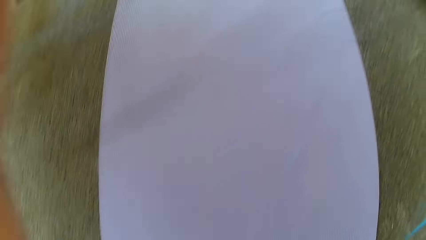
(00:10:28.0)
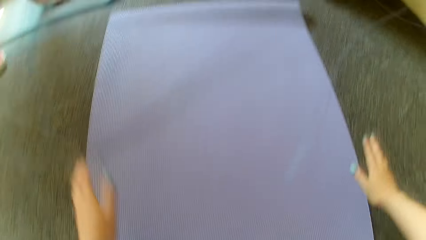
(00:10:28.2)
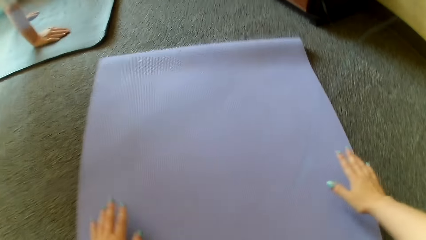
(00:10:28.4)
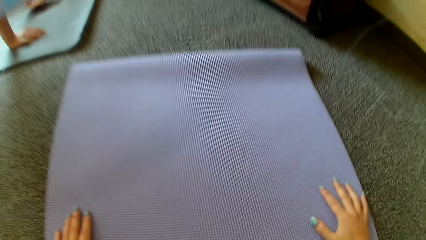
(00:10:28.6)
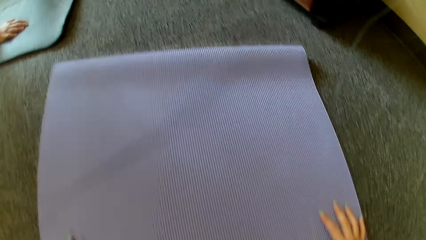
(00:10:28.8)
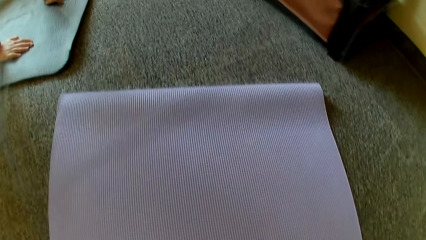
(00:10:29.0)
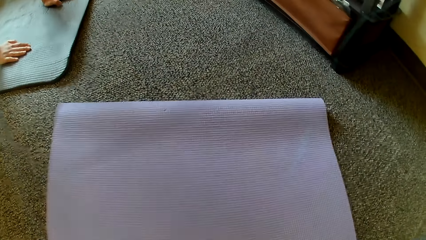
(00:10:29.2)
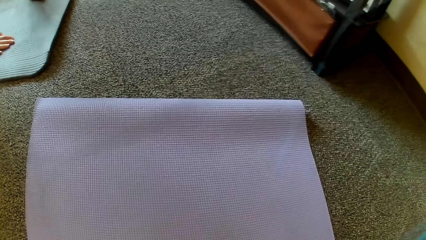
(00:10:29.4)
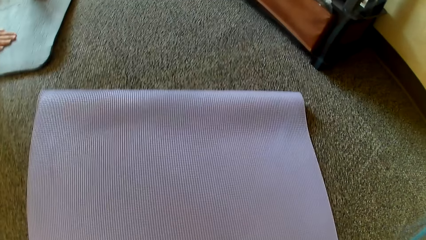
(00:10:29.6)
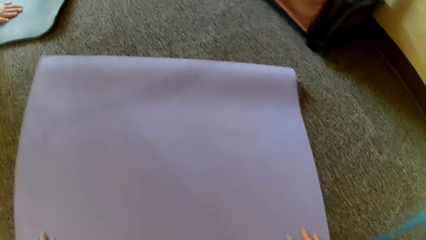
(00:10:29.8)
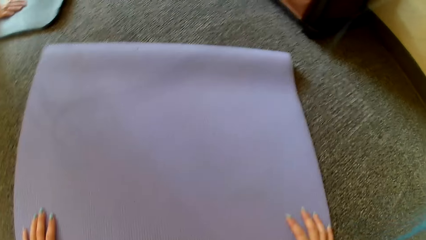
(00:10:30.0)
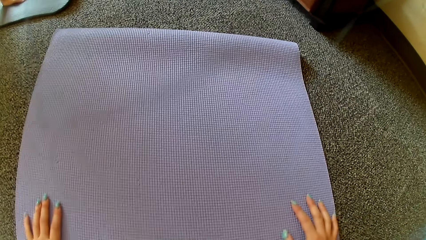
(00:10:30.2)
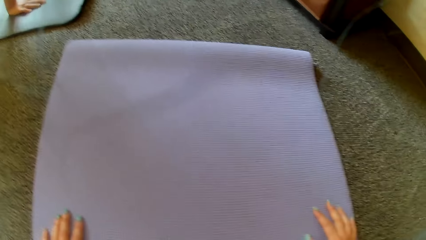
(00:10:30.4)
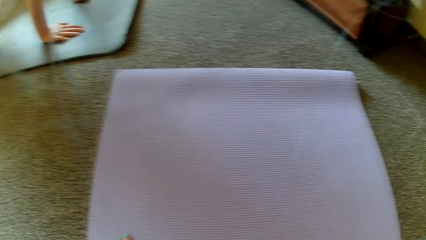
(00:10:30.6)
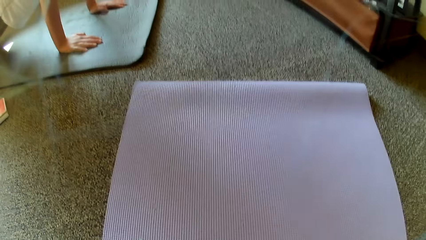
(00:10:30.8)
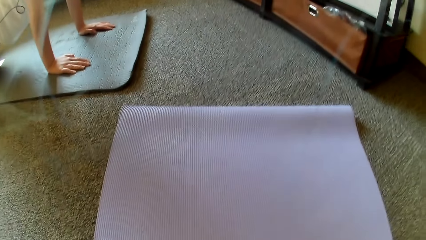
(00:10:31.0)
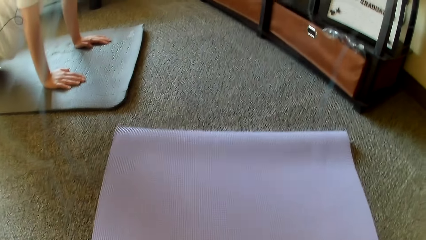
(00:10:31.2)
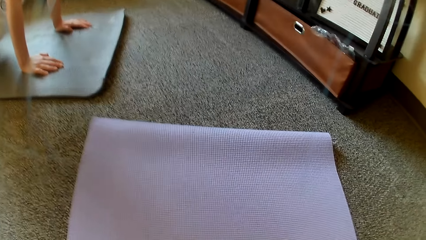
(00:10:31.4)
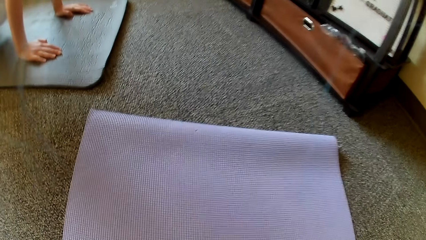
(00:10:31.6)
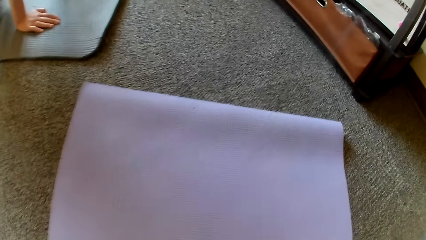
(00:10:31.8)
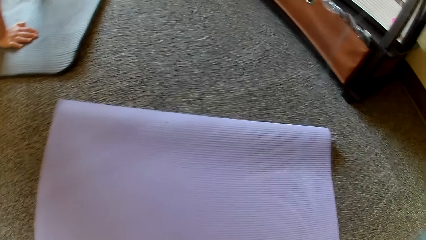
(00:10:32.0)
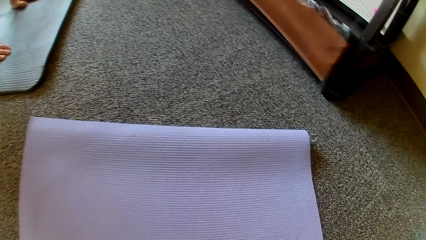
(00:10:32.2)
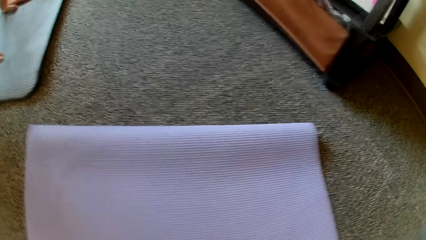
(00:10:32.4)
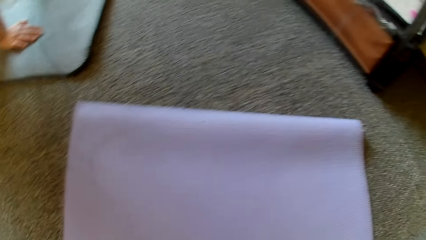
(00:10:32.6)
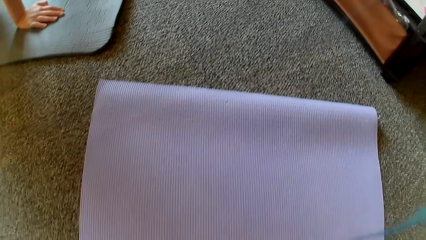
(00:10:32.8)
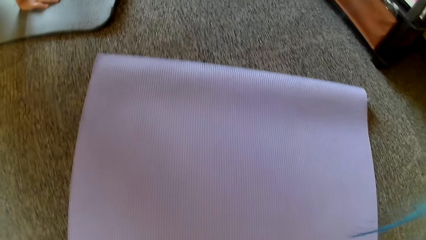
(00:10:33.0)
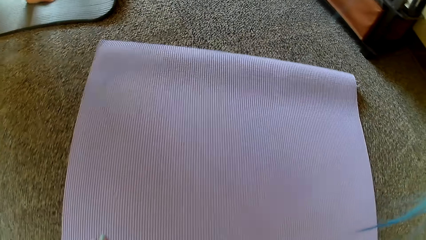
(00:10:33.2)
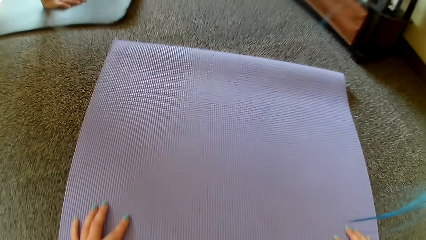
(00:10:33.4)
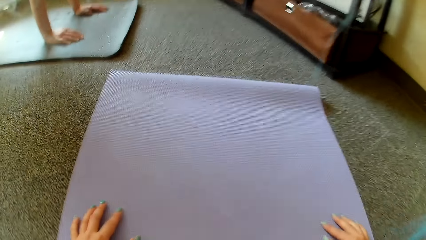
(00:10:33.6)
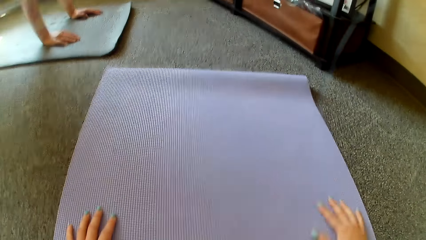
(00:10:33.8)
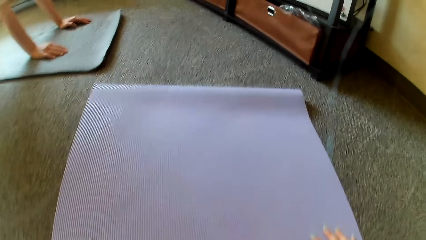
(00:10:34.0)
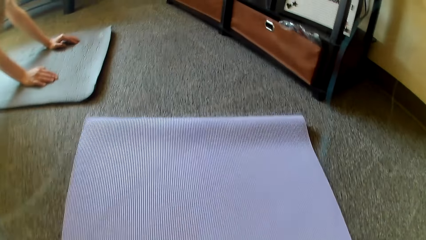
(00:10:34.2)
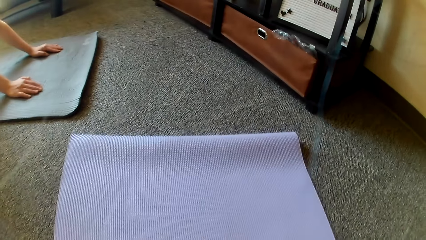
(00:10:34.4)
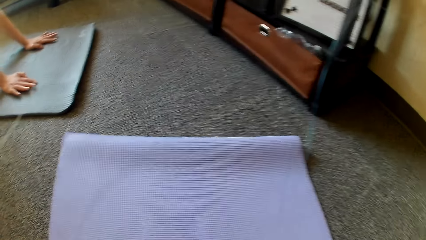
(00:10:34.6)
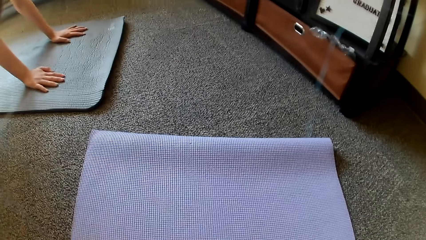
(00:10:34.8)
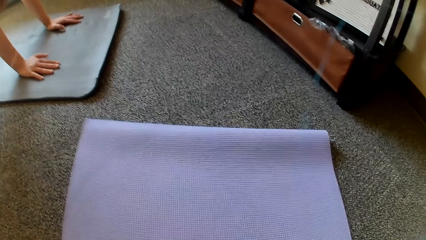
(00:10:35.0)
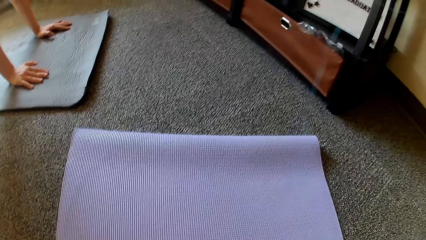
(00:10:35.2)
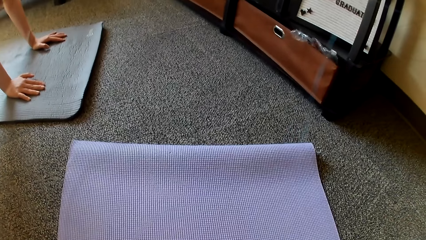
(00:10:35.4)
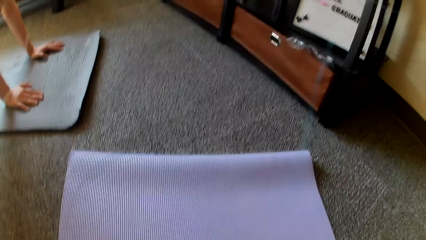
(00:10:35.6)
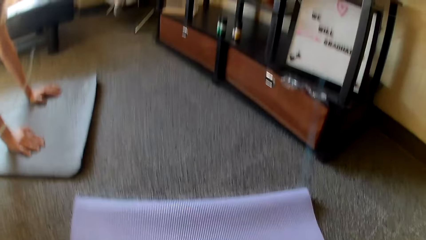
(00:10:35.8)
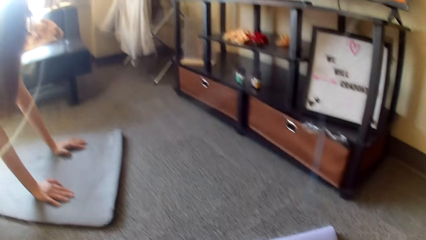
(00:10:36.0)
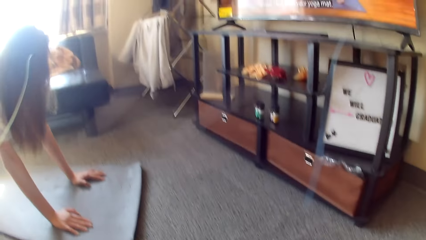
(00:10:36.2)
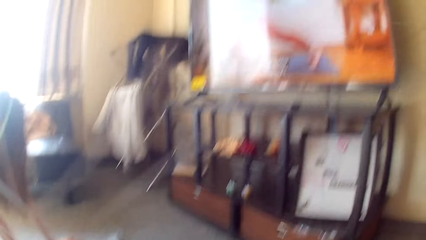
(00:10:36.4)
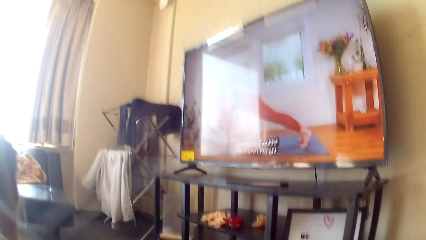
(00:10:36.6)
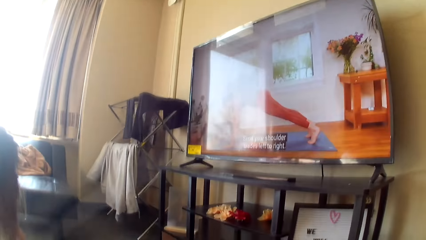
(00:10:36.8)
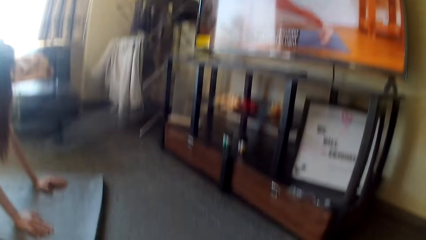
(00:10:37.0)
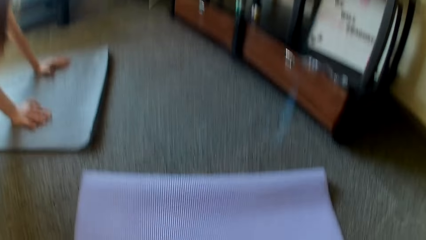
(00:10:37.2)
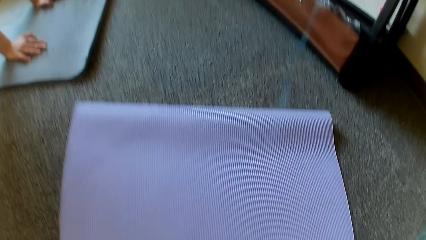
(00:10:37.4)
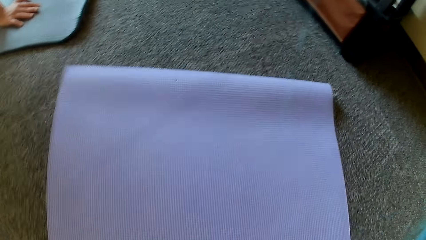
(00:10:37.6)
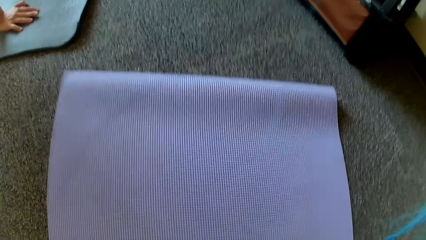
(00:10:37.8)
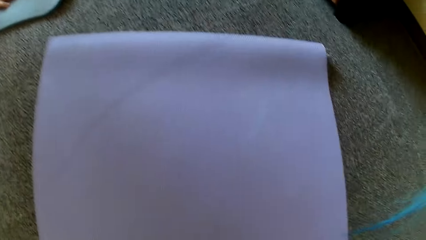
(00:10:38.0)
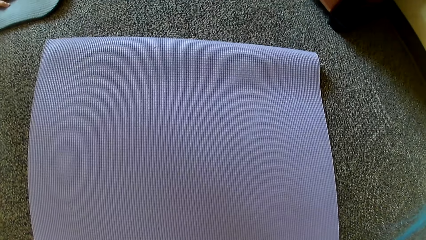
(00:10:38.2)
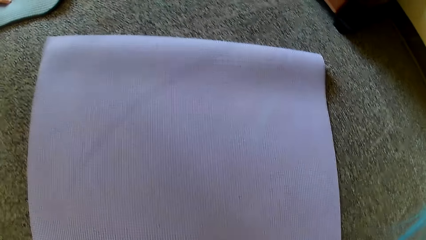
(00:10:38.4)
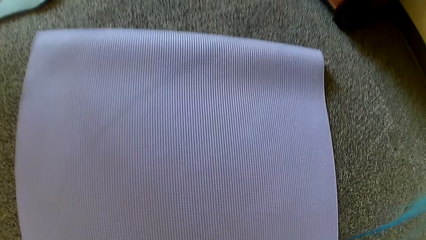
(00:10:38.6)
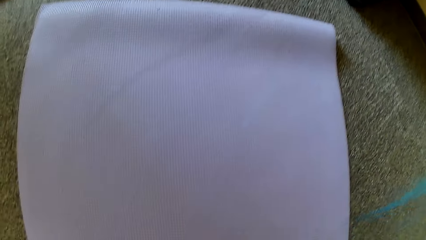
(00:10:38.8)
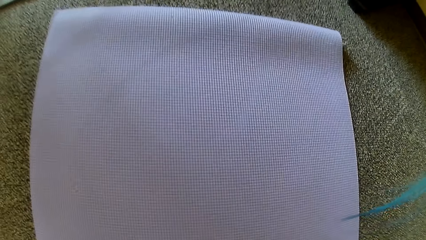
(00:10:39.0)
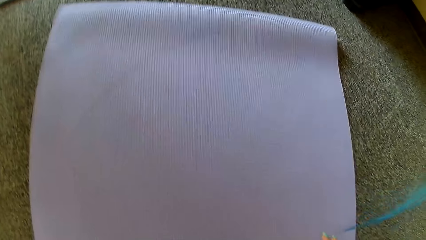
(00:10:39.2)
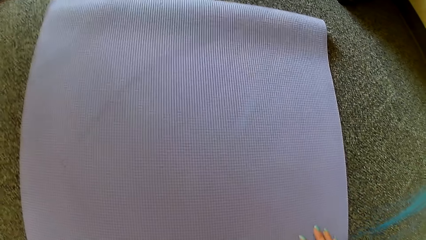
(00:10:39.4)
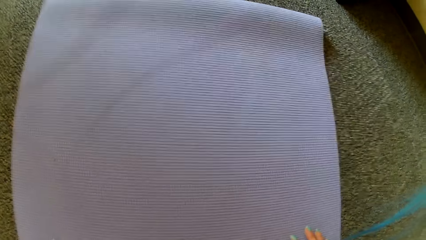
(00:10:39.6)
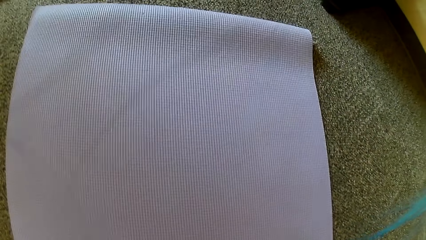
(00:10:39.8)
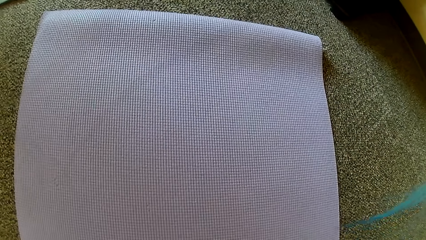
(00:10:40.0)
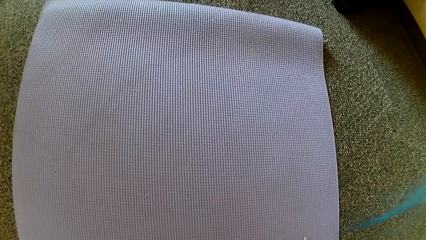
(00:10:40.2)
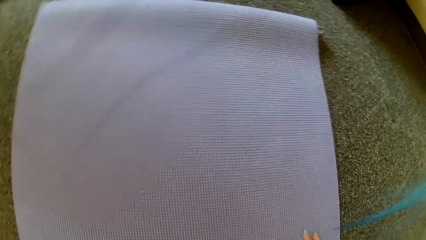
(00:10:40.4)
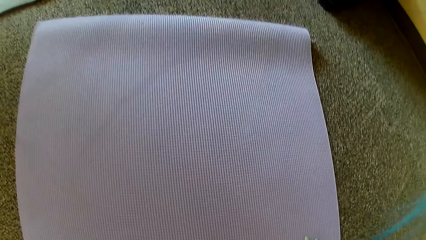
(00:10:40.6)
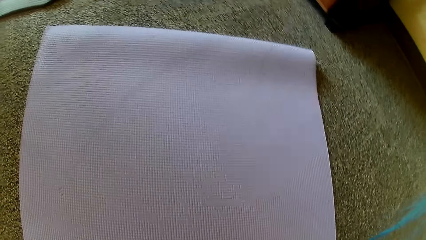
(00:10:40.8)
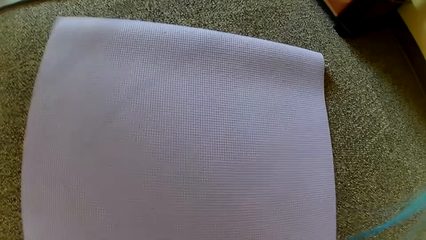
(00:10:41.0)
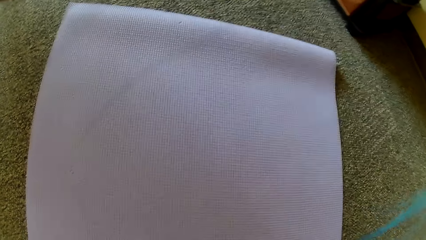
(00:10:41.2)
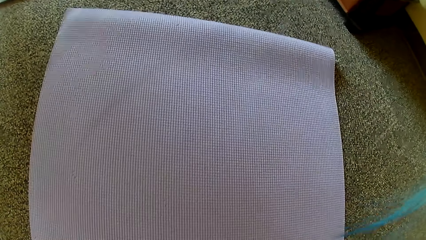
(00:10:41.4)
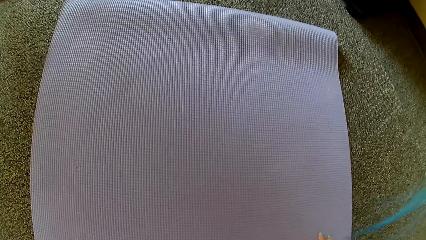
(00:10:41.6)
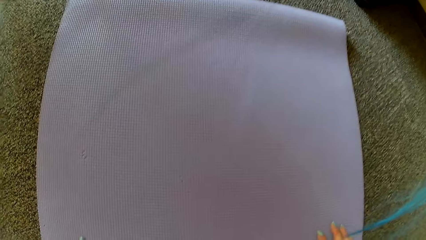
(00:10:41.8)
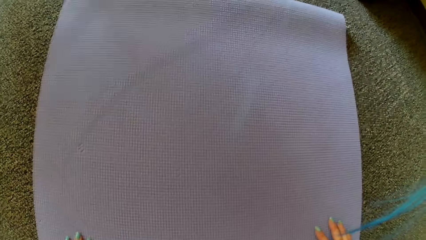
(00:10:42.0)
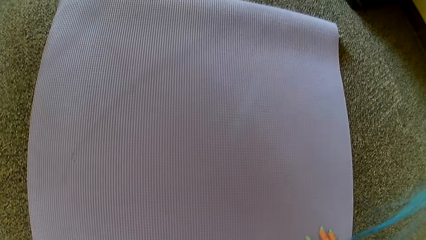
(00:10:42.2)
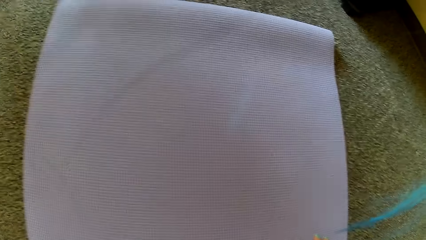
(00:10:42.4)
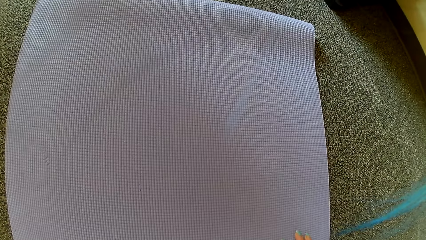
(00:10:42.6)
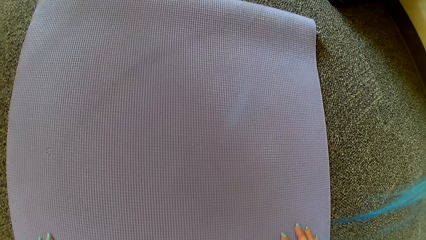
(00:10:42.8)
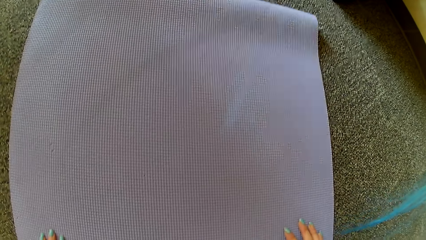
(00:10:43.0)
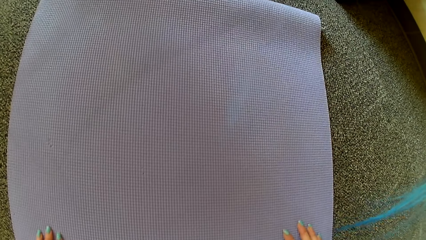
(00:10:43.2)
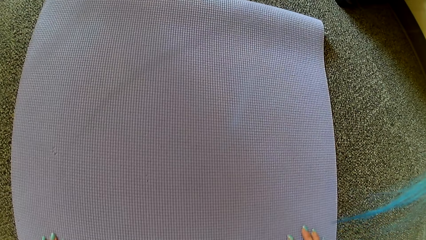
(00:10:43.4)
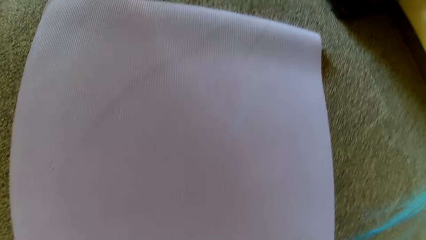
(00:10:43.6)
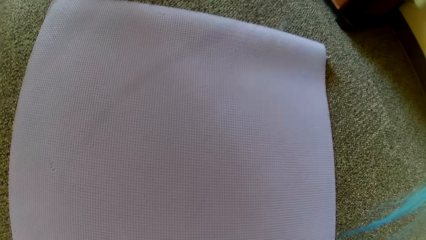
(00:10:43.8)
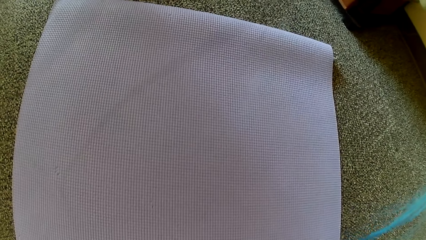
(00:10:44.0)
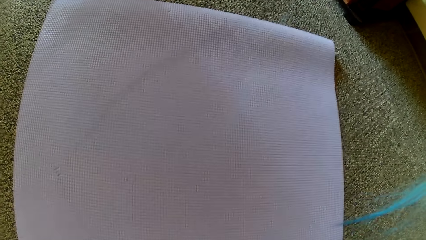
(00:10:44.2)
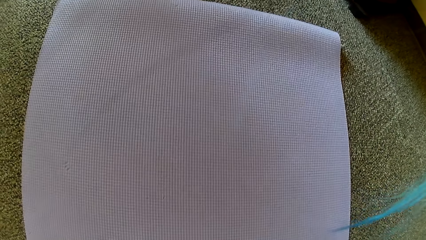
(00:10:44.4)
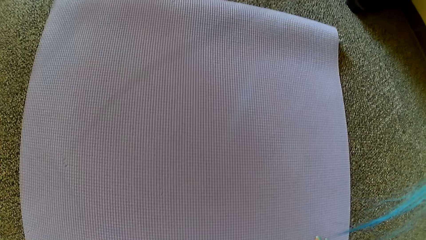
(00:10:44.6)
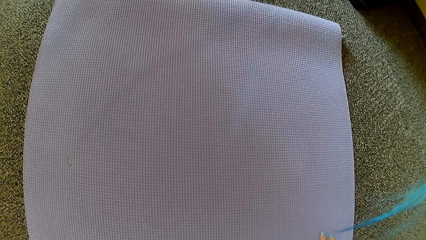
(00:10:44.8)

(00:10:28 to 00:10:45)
The camera wearer puts her hands on the mat. A lady moves her hands on the mat.
